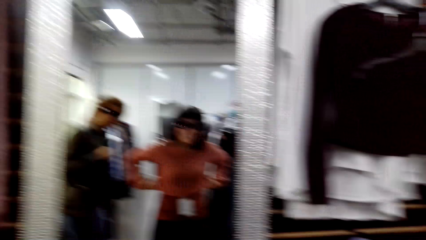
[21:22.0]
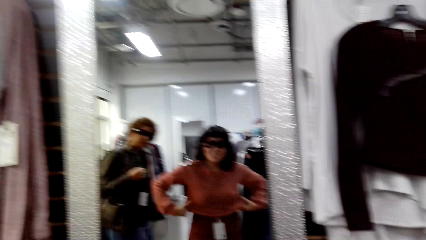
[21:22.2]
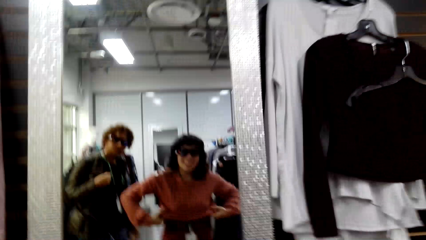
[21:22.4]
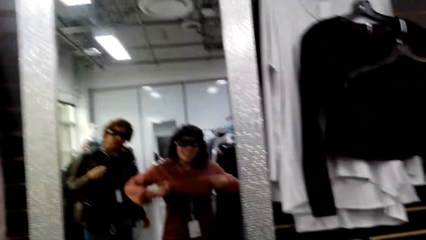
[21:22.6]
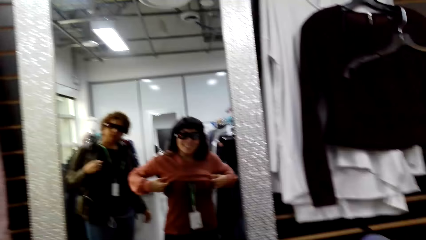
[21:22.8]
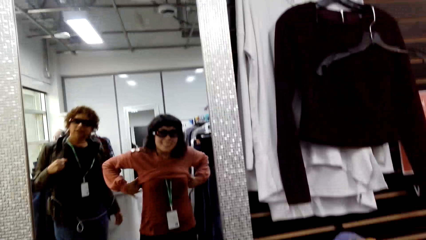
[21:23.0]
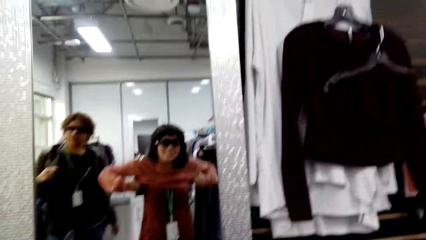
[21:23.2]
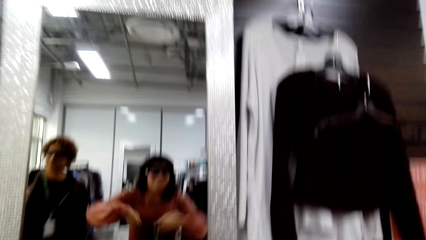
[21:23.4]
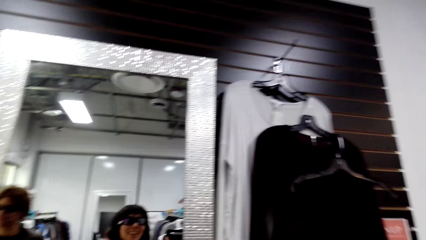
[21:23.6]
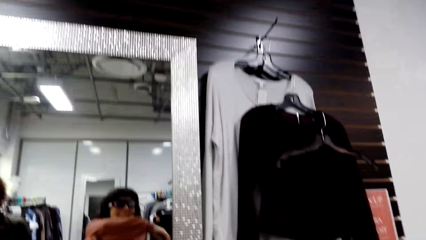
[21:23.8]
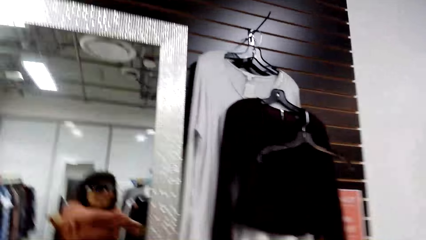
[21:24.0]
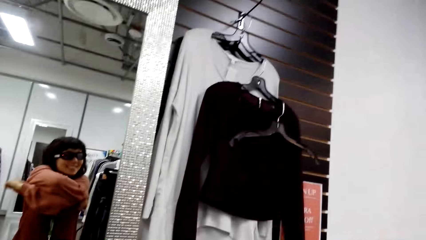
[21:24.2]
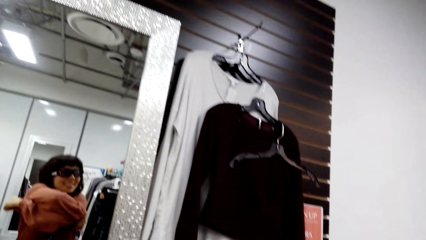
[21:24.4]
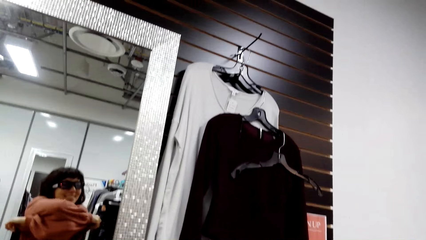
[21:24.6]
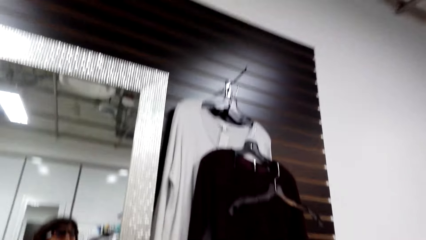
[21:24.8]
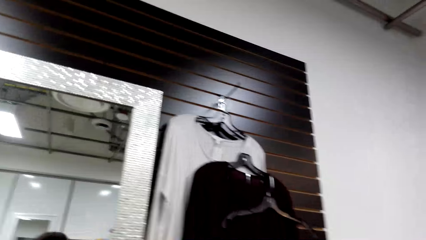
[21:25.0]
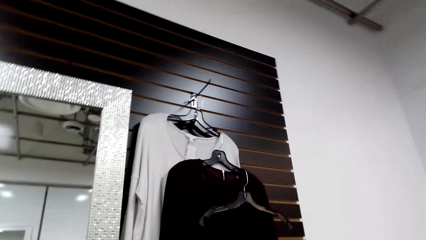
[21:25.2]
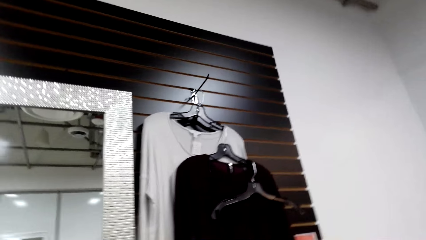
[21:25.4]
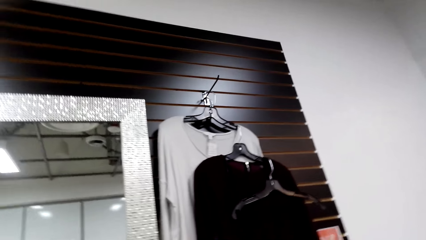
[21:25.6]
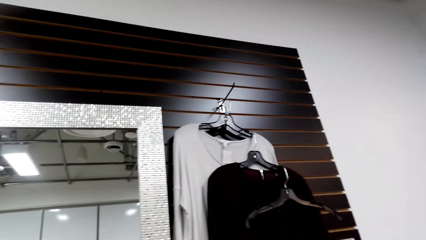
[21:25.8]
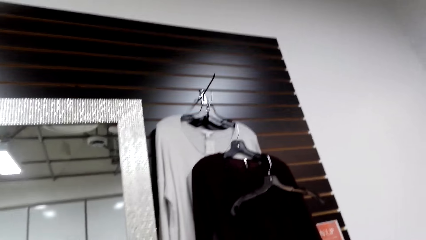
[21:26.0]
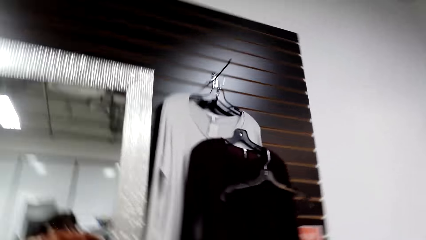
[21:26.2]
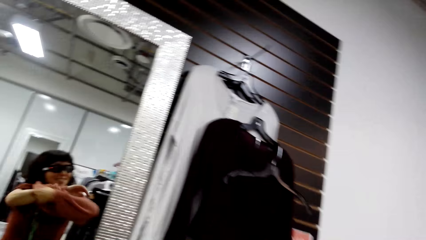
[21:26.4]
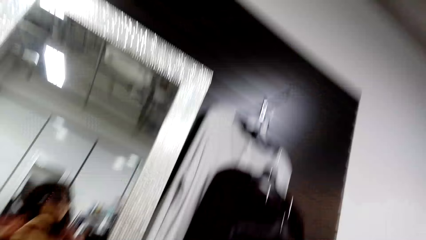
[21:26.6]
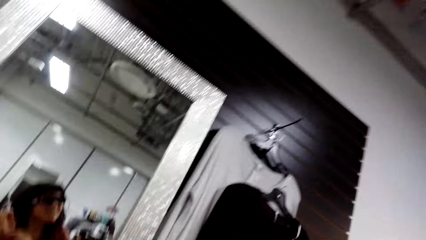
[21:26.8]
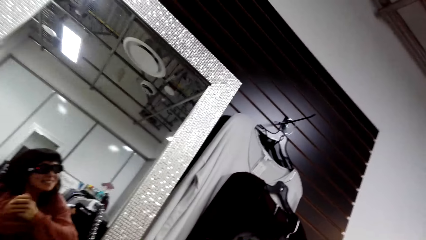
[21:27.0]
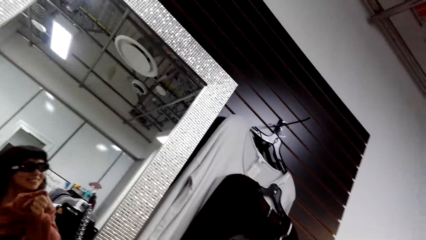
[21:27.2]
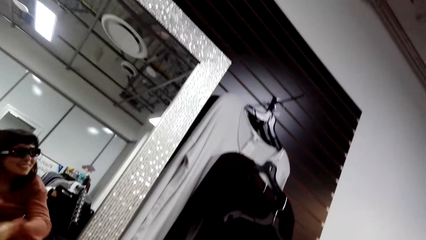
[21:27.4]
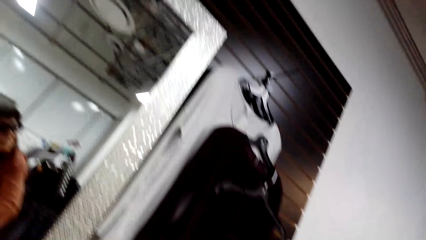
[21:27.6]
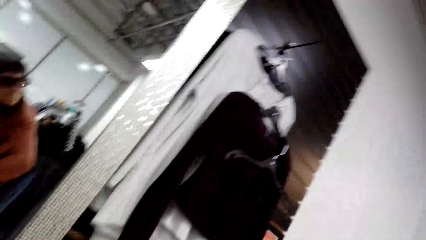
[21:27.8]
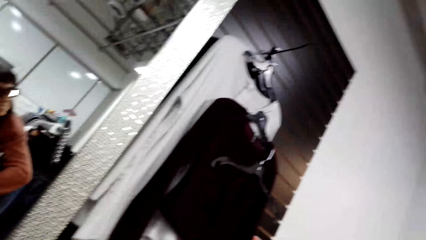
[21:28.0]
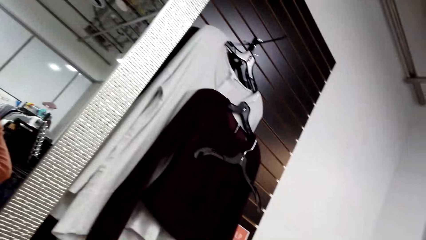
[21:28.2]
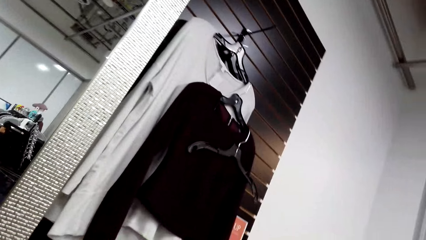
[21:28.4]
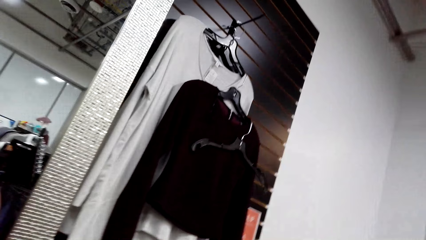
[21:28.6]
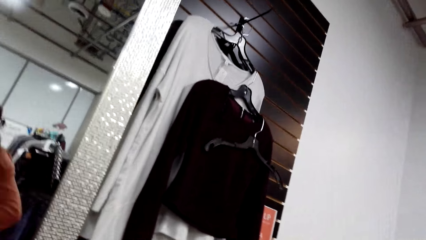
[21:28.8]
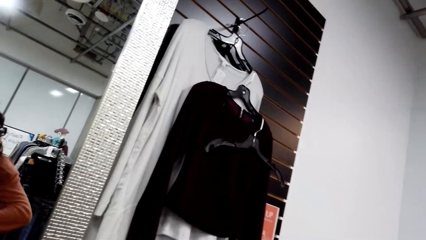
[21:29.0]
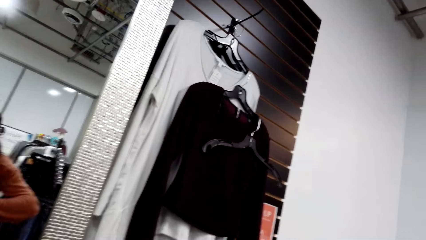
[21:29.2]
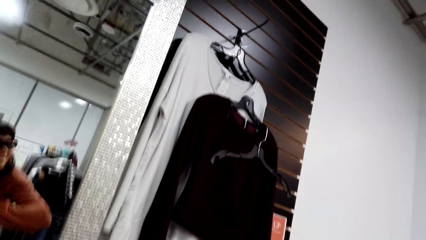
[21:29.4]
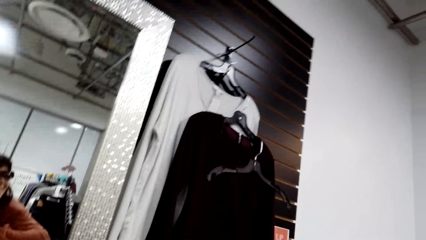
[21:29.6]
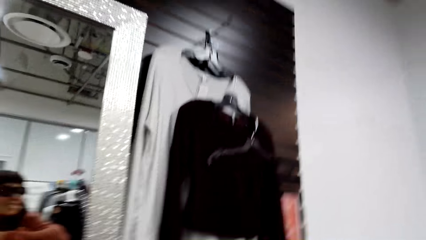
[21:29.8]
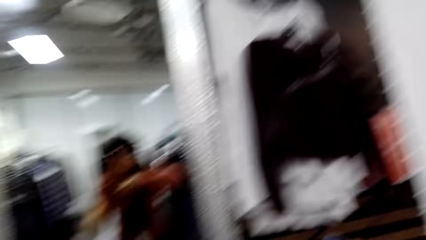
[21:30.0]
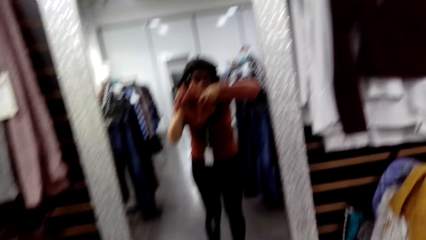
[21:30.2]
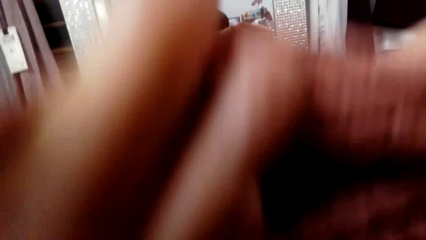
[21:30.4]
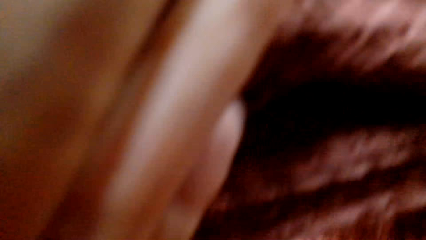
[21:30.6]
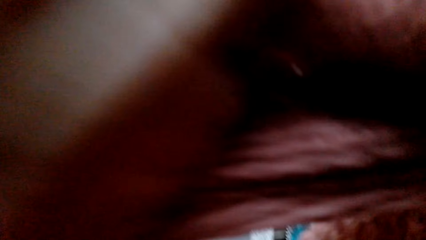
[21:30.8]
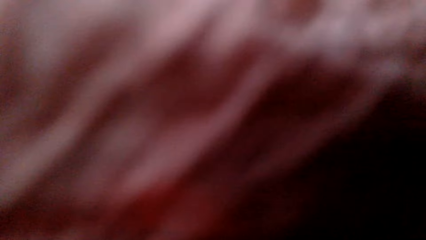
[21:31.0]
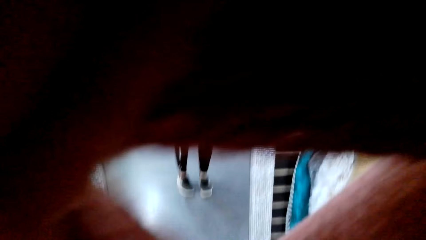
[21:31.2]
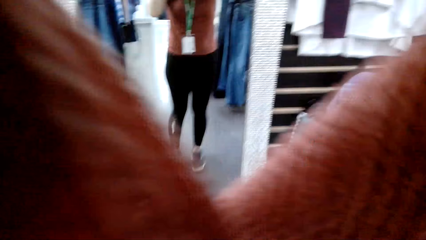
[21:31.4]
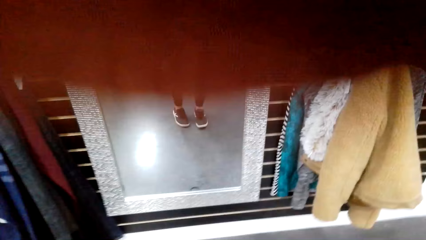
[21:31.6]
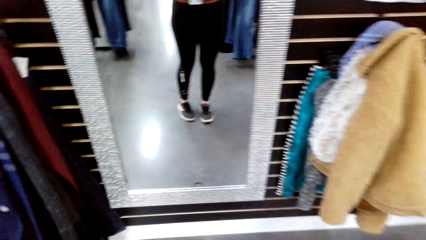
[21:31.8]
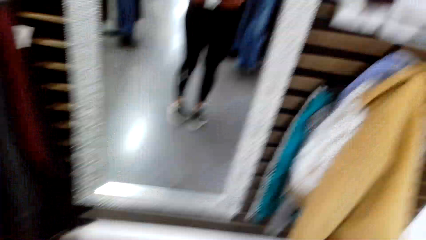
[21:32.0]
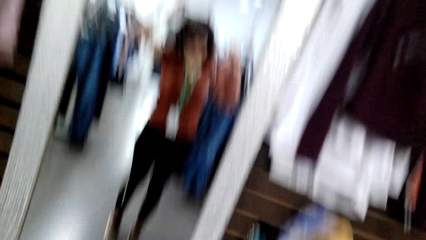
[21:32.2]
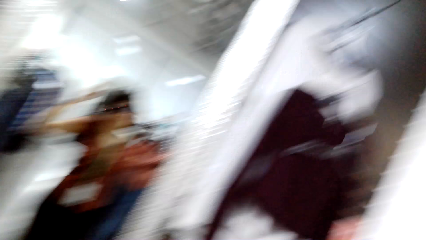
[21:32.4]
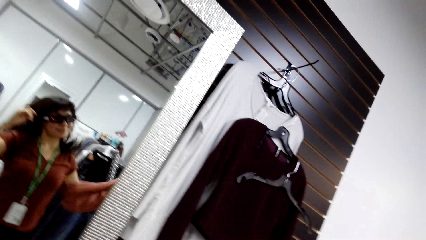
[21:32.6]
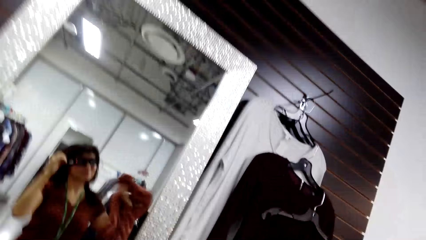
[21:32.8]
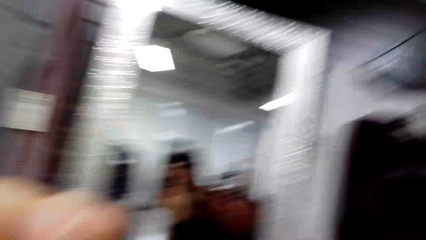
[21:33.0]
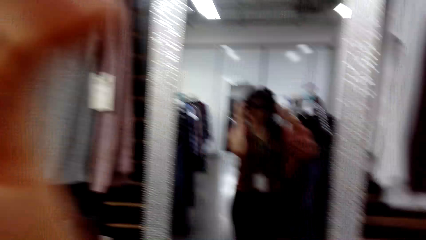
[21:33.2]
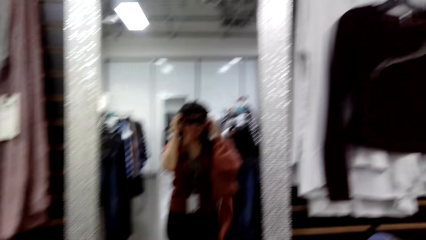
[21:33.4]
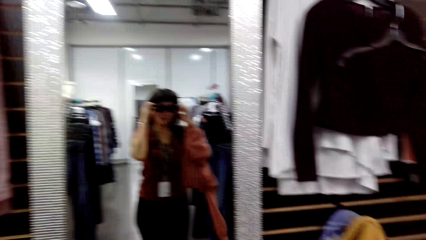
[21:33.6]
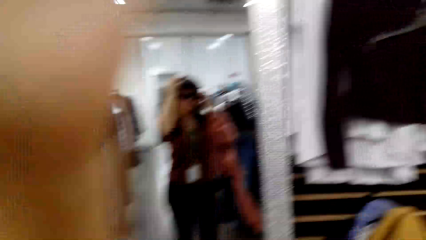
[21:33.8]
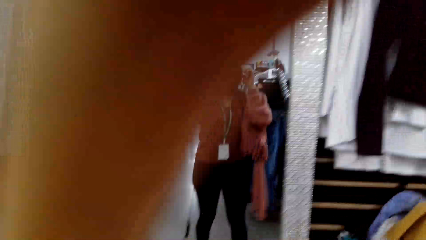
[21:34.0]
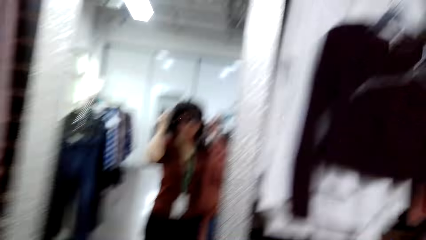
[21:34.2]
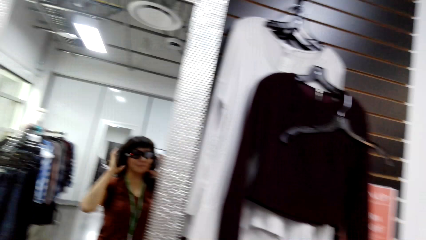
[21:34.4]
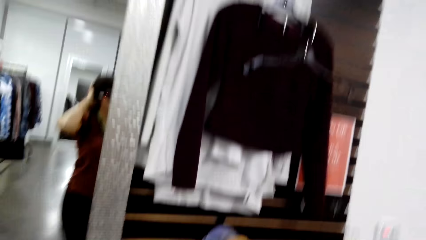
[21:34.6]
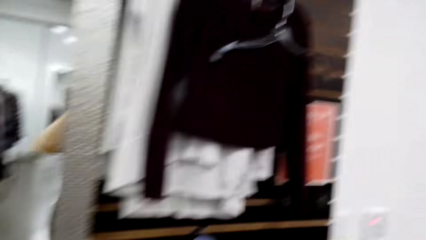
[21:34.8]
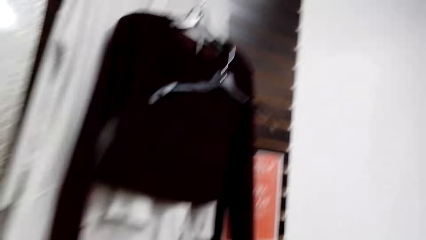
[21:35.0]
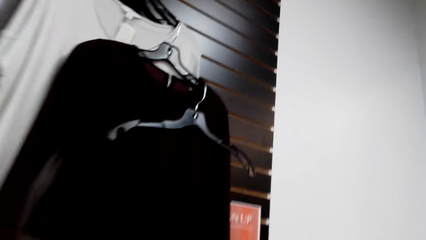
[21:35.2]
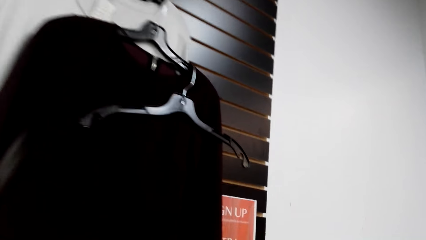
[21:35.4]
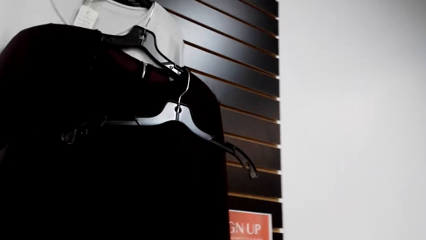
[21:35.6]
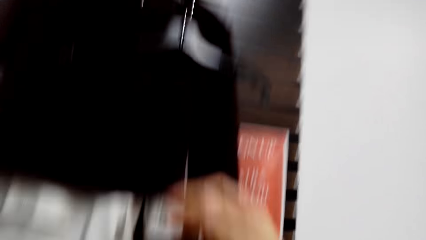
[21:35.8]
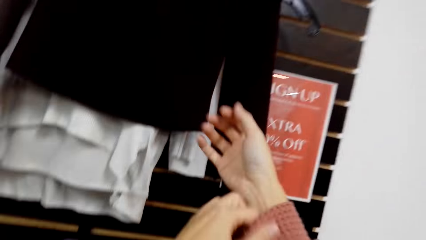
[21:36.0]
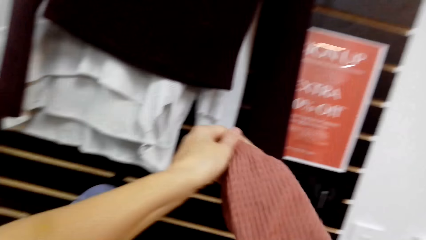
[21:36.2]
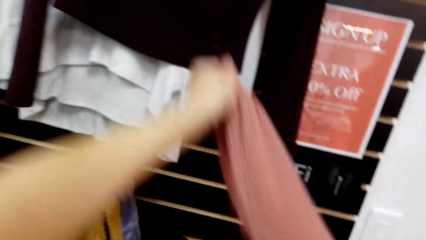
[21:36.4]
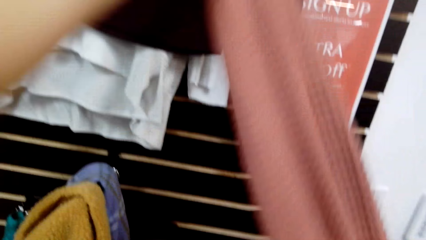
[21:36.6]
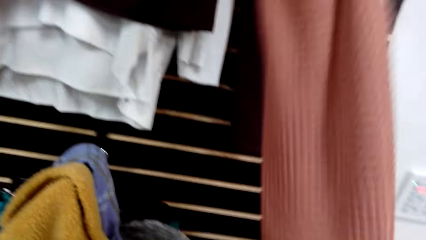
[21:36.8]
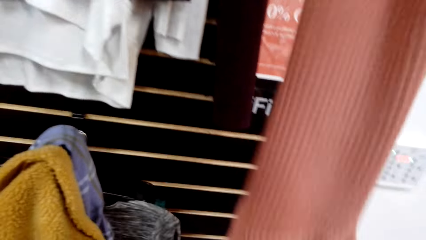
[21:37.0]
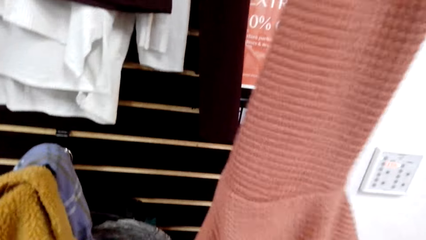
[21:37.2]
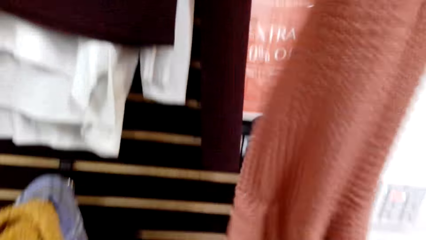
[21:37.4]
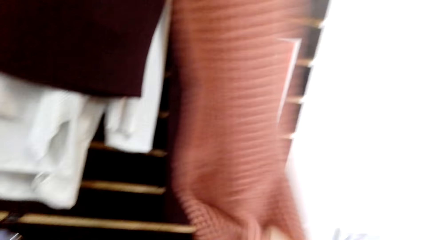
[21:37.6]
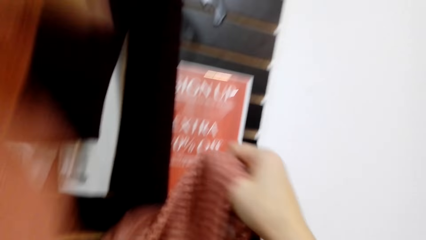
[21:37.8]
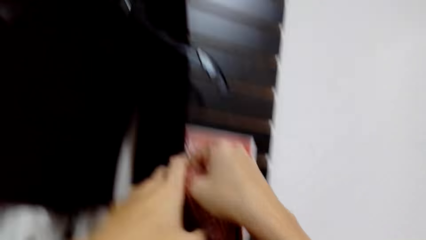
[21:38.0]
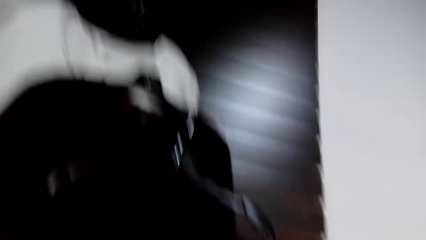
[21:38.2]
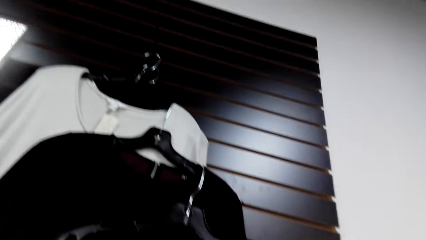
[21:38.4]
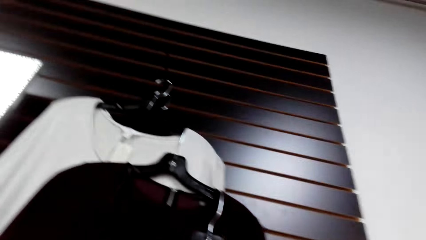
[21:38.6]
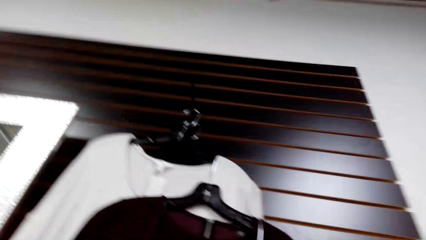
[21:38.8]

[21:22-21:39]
A woman stands behind the camera wearer. The camera wearer removes the cloth. He touches his sunglasses. He removes the sweater.
